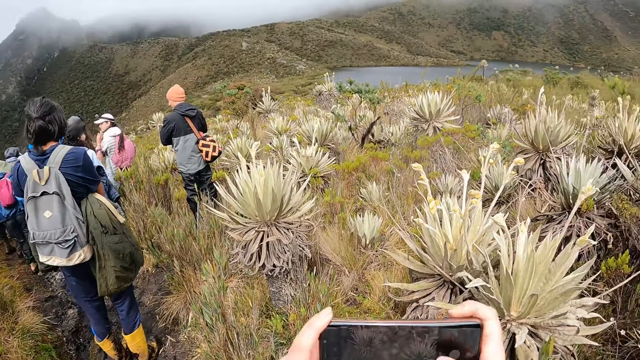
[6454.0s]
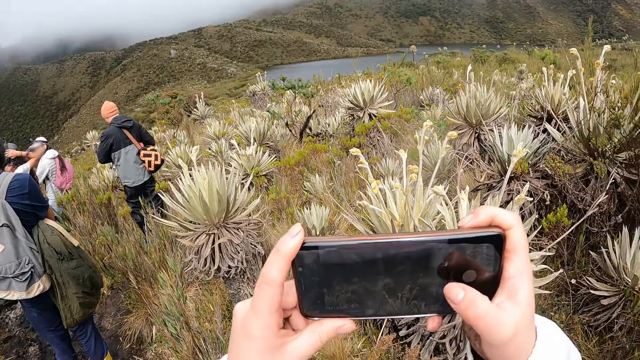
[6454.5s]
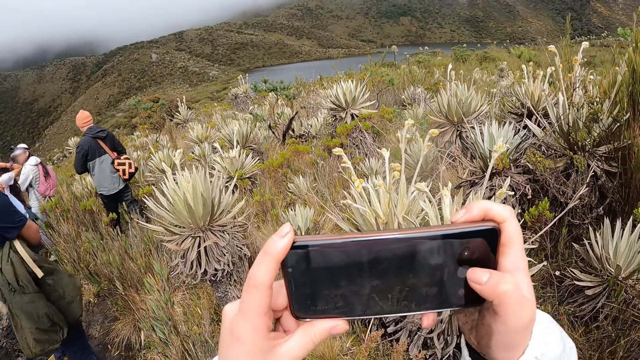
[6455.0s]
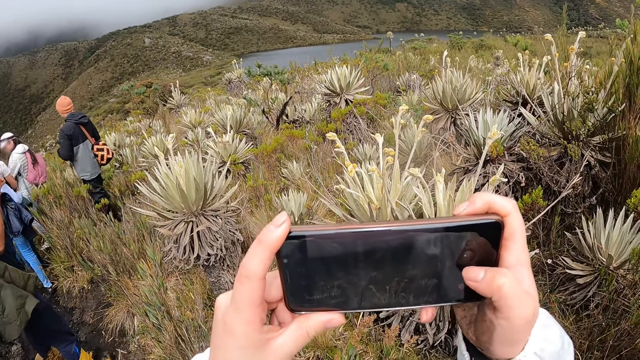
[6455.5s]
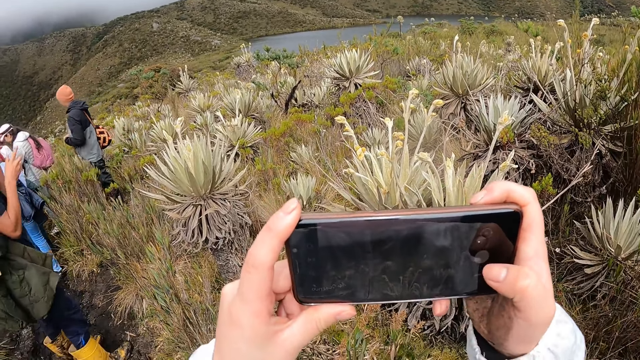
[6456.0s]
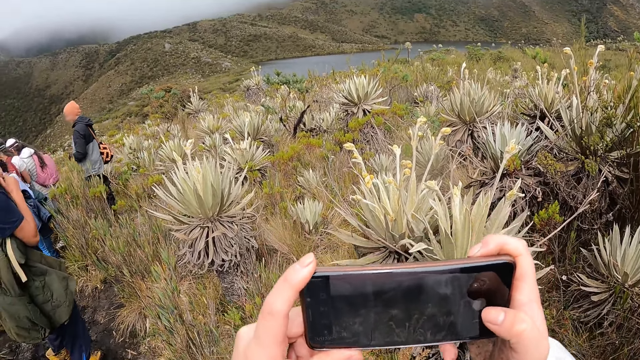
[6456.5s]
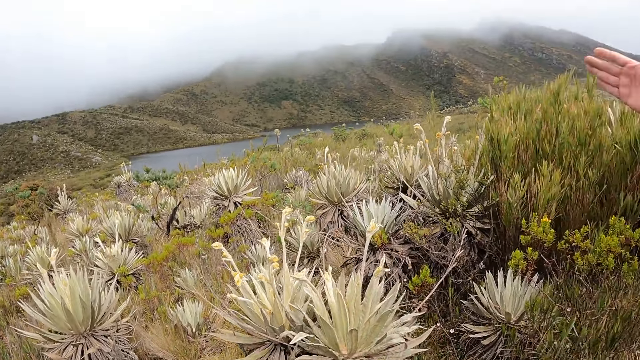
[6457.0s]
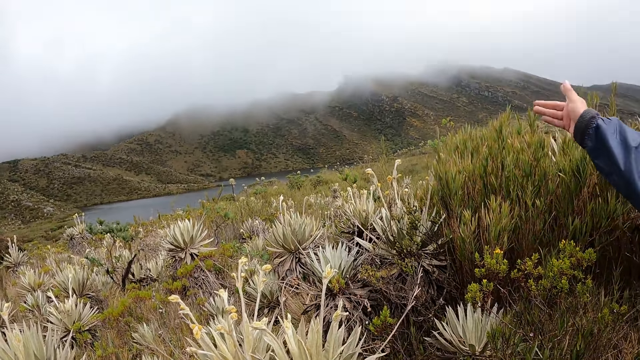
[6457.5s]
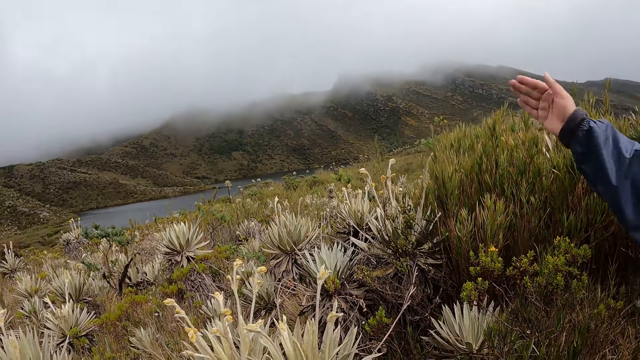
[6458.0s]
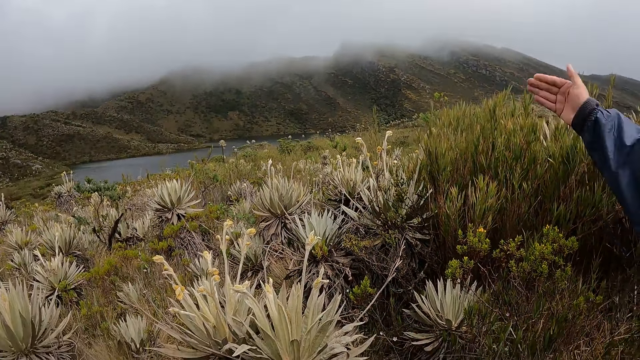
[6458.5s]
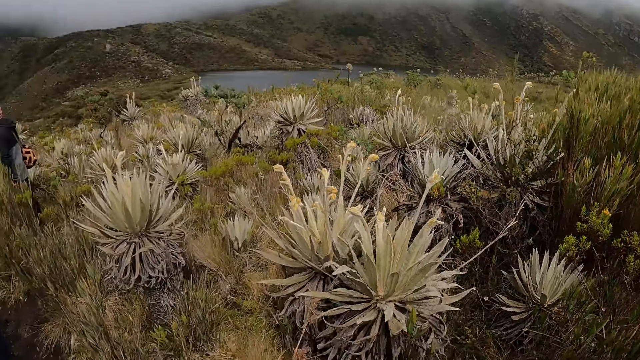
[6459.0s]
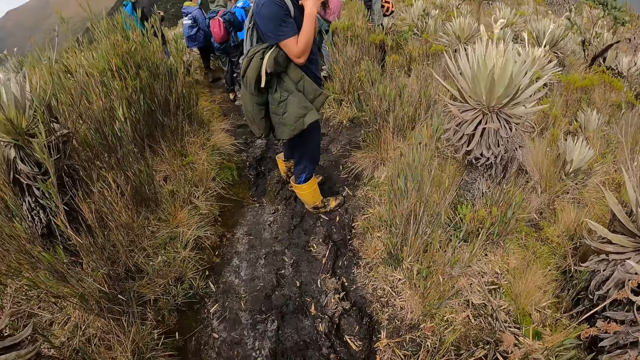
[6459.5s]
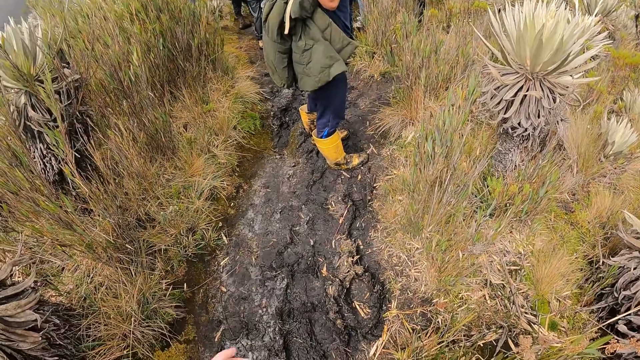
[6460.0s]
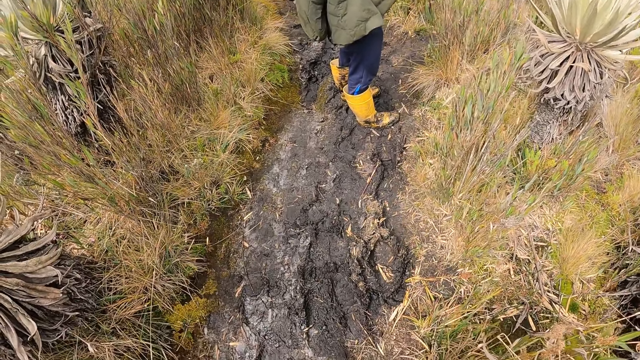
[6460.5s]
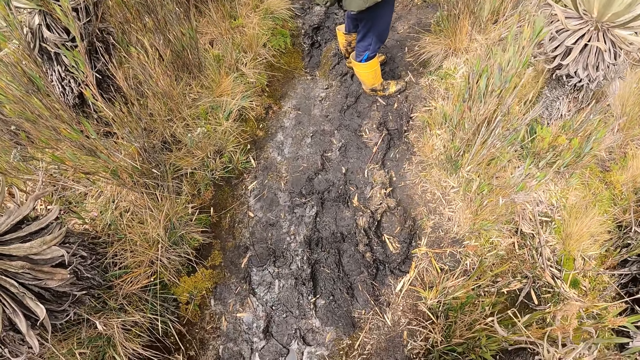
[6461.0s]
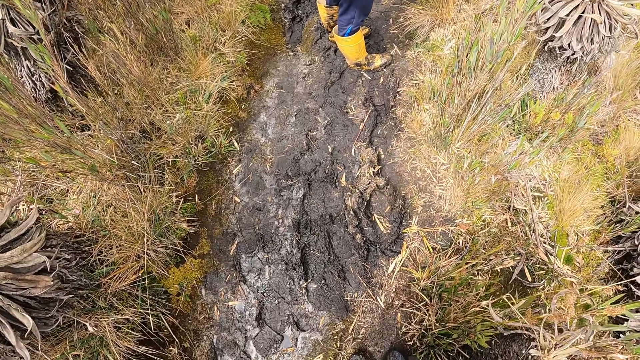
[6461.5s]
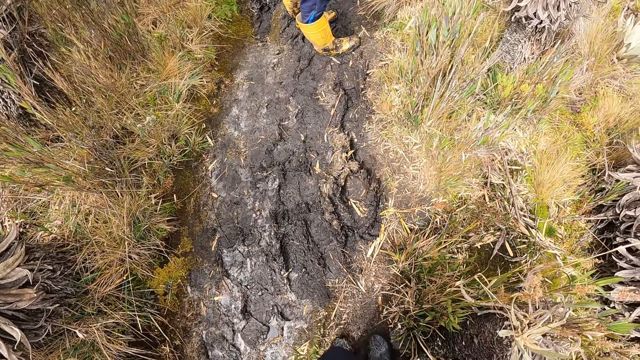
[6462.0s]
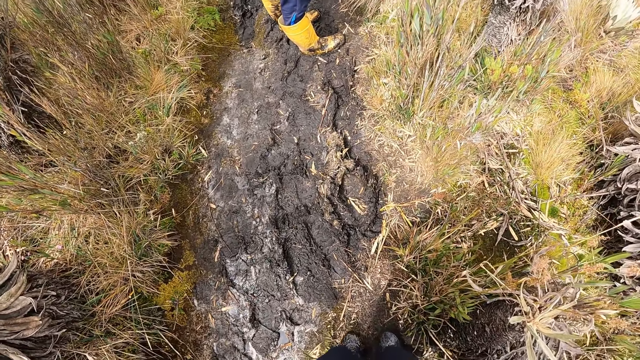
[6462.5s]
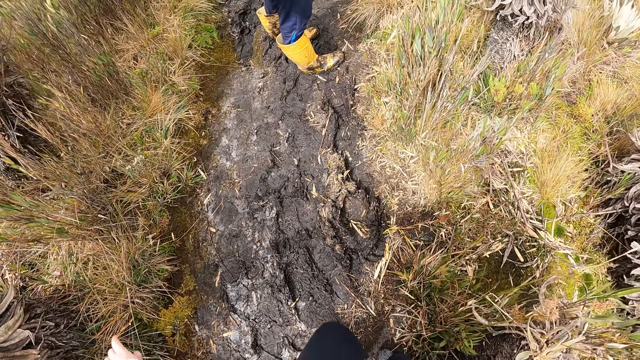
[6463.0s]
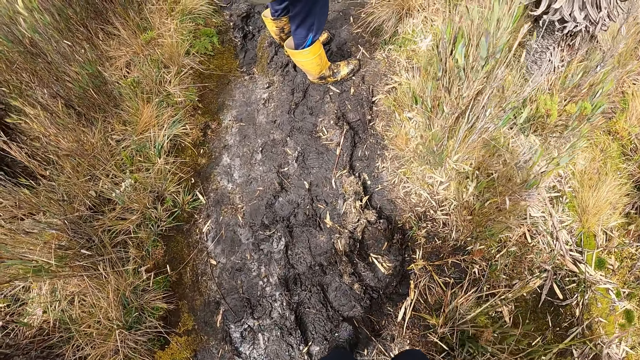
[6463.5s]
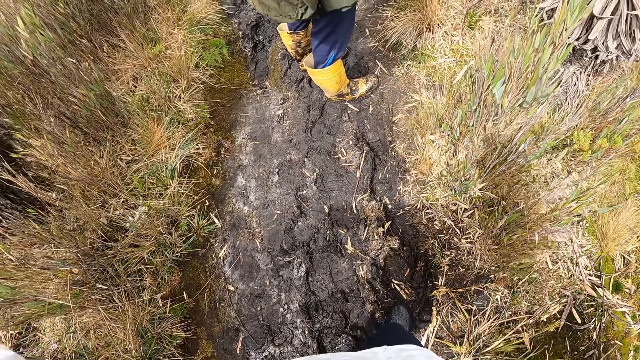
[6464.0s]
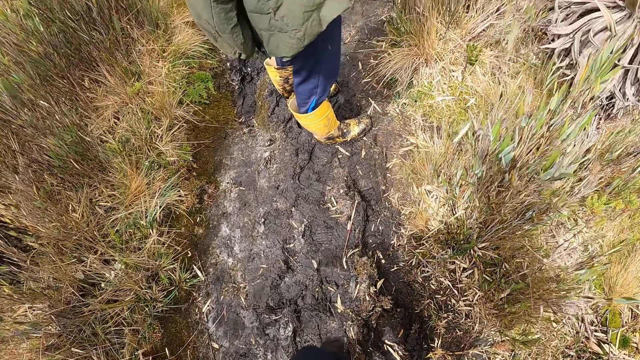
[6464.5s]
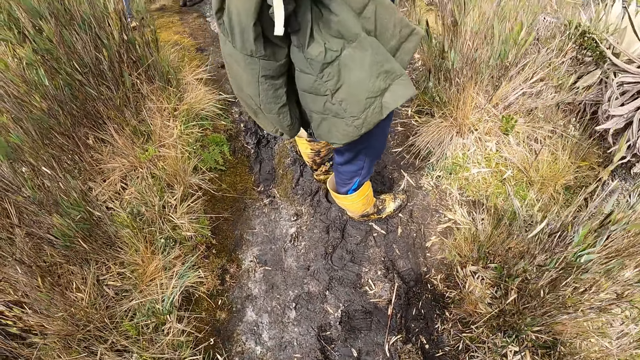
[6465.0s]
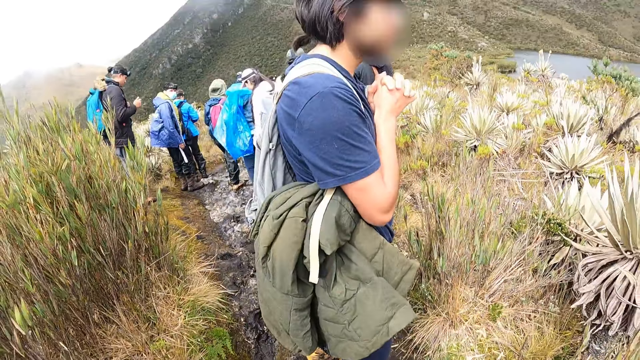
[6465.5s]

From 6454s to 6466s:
The camera wearer stares around. He raises the phone with both hands. He takes a picture with the phone. He operates the phone in his hands with his right hand. He turns towards the man. He stares around. He walks on a garden towards another man.

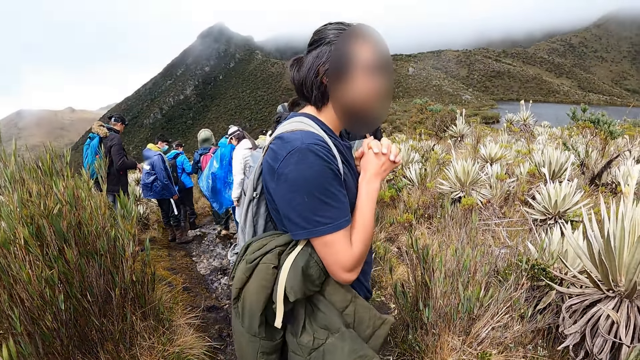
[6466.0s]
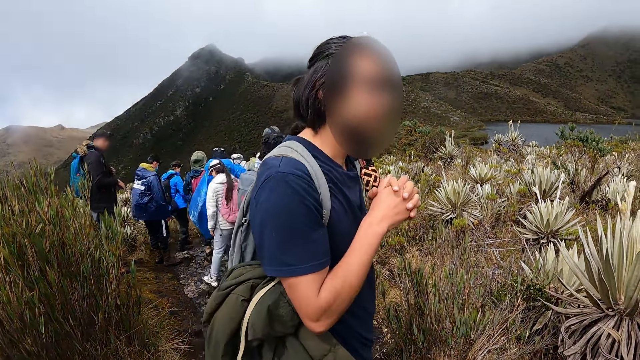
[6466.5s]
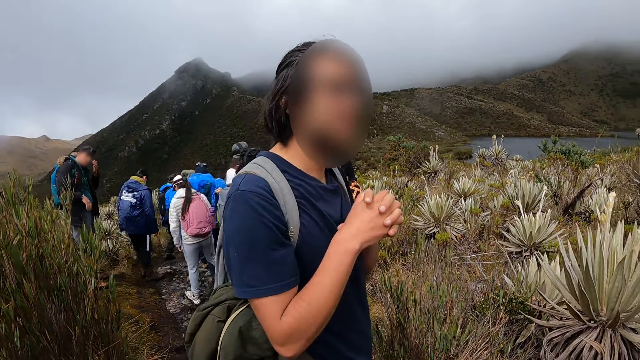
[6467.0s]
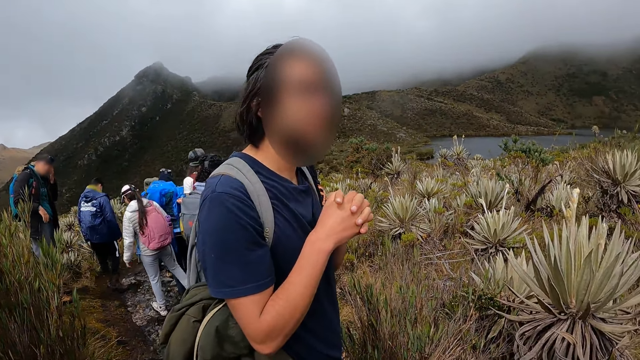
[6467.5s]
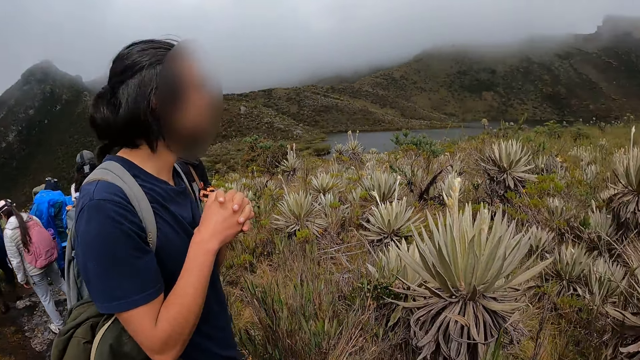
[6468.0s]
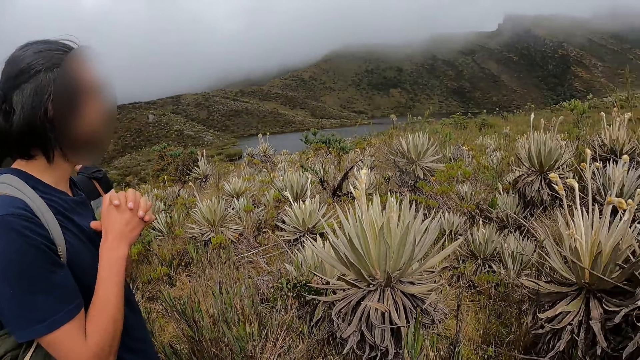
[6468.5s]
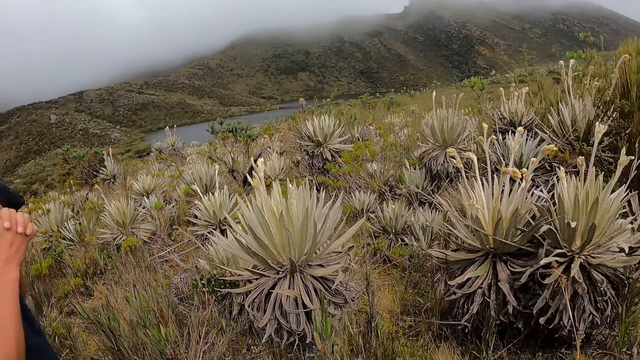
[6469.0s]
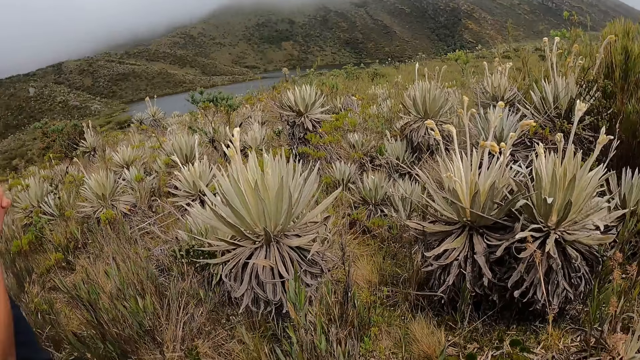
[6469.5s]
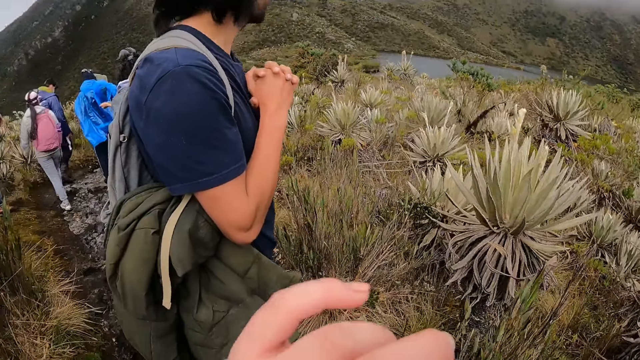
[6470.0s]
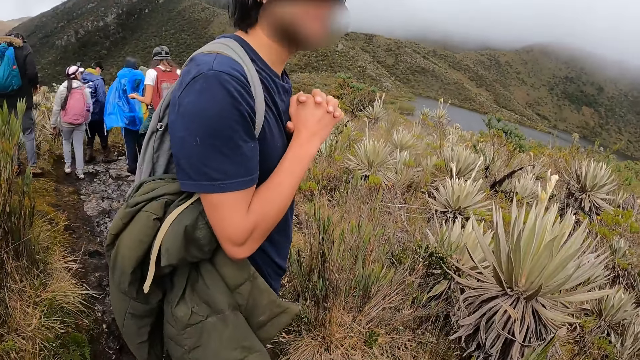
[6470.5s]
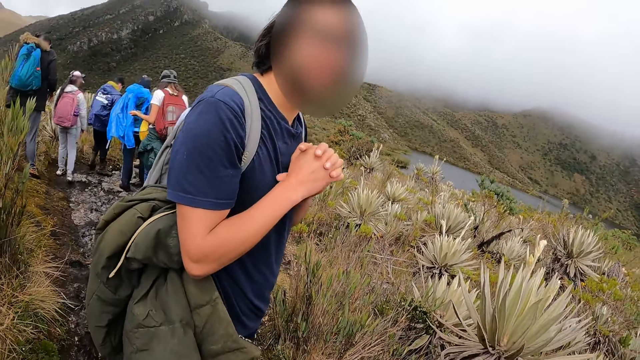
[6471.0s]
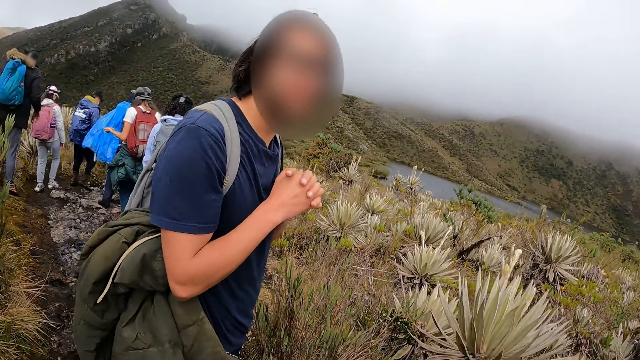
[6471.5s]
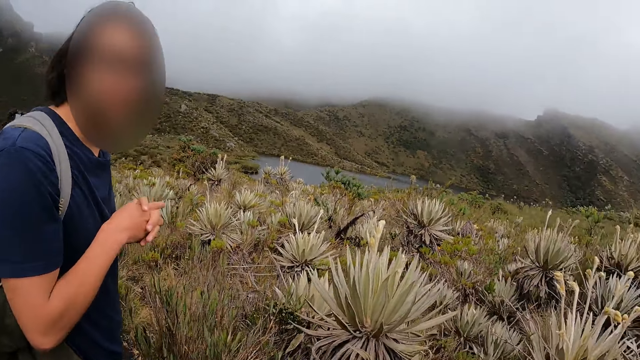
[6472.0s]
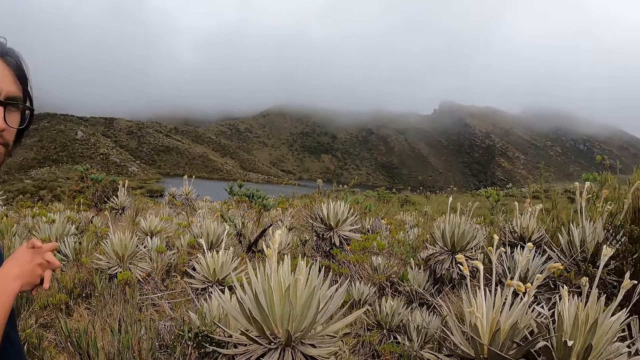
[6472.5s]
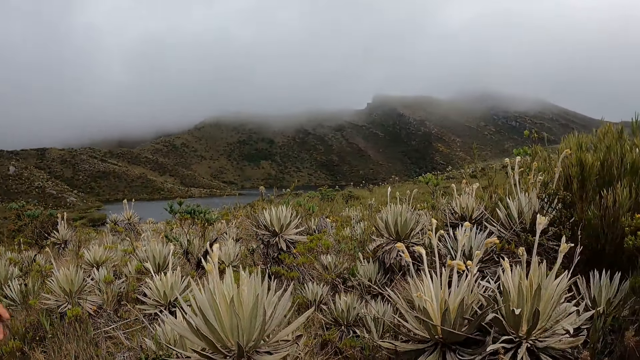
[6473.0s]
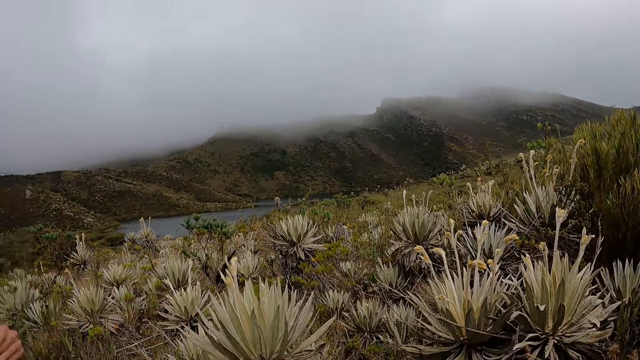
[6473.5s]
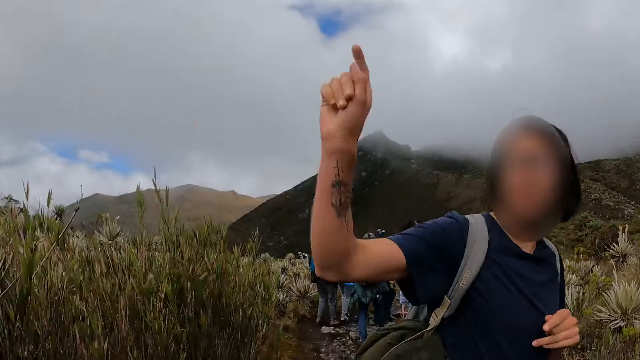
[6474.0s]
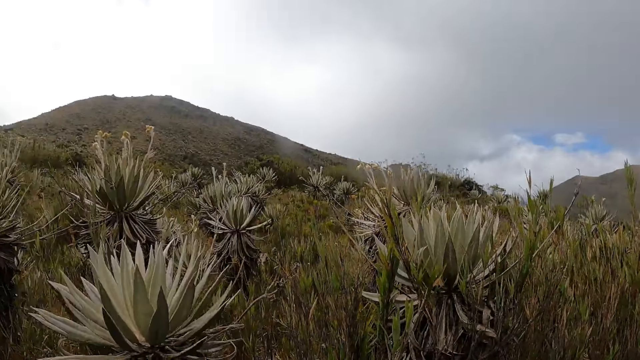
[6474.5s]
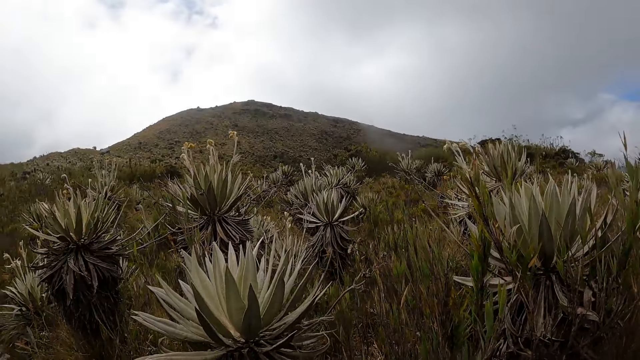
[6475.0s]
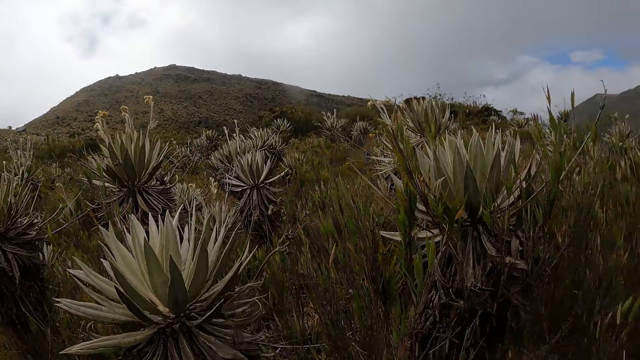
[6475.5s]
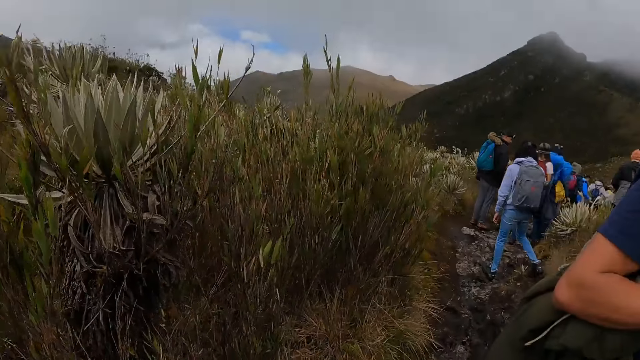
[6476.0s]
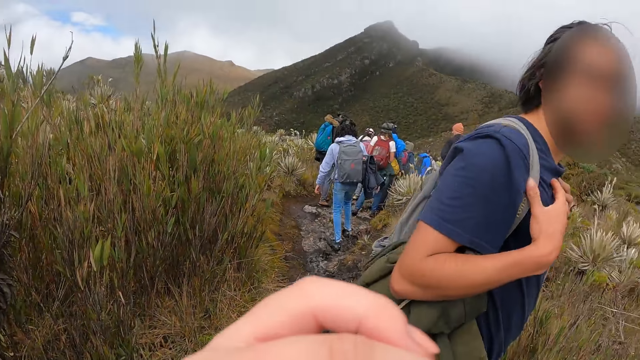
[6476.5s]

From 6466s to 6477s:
The camera wearer stands on the ground and interacts with the man. He stares around, touches his face with his left hand, and stares around.
